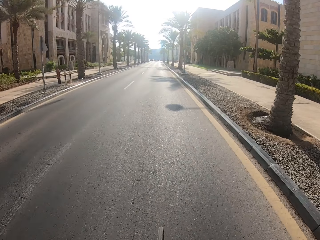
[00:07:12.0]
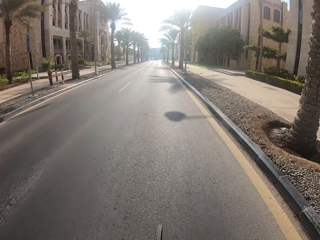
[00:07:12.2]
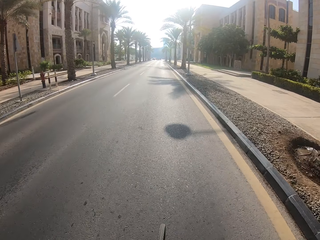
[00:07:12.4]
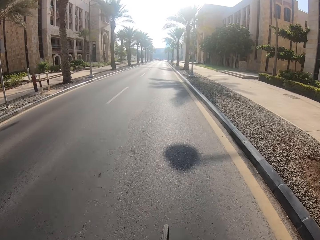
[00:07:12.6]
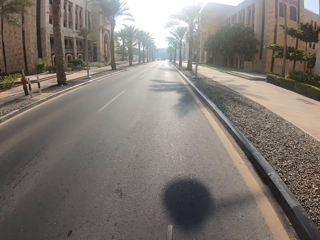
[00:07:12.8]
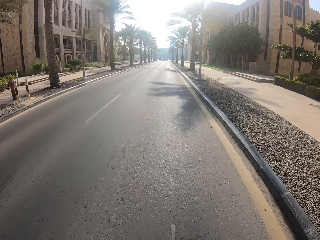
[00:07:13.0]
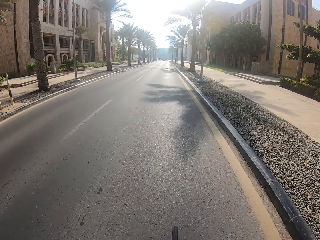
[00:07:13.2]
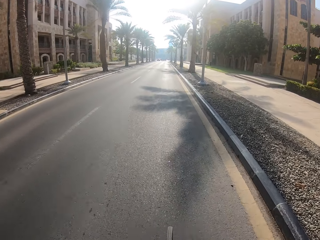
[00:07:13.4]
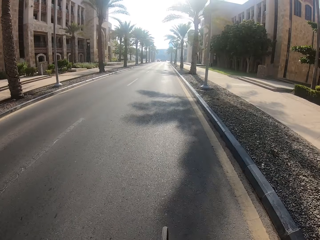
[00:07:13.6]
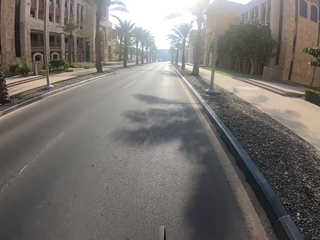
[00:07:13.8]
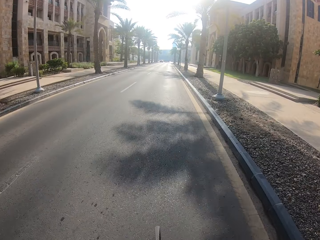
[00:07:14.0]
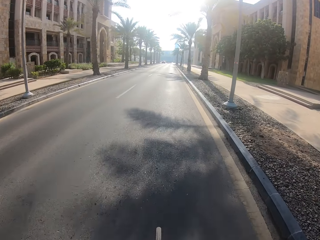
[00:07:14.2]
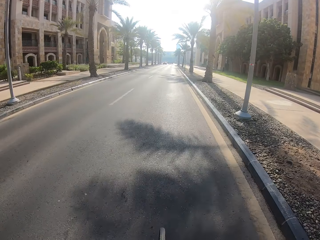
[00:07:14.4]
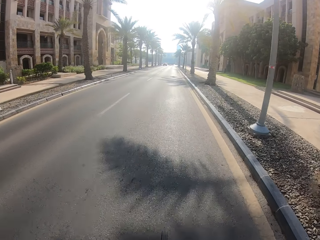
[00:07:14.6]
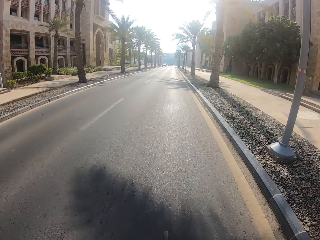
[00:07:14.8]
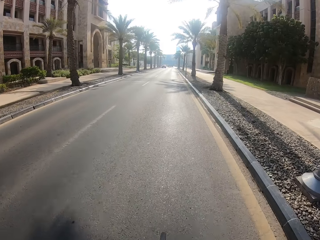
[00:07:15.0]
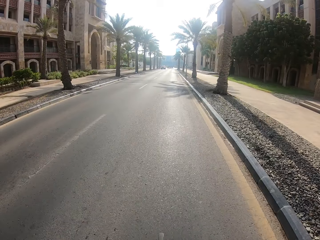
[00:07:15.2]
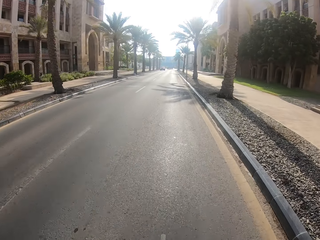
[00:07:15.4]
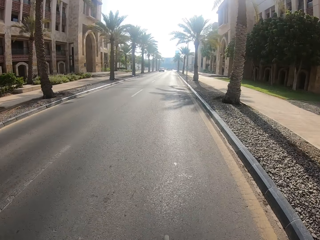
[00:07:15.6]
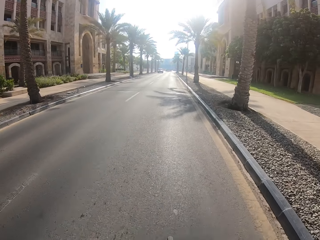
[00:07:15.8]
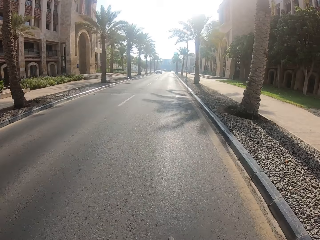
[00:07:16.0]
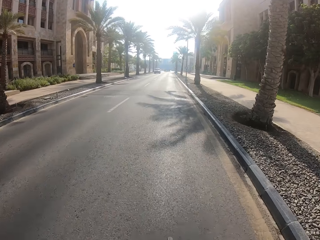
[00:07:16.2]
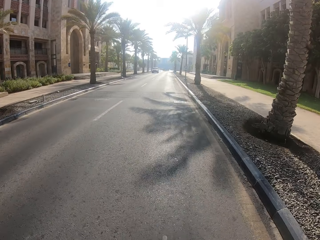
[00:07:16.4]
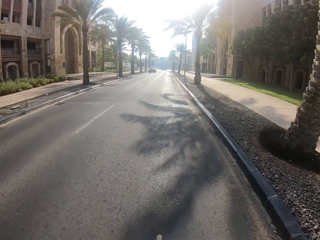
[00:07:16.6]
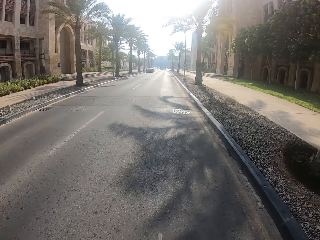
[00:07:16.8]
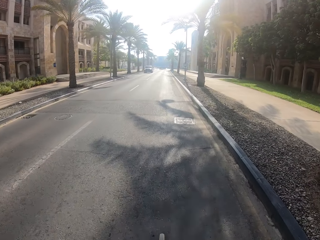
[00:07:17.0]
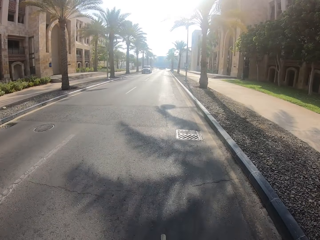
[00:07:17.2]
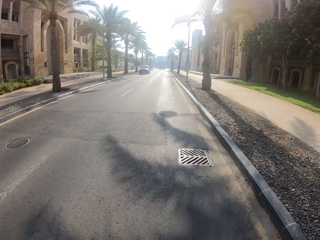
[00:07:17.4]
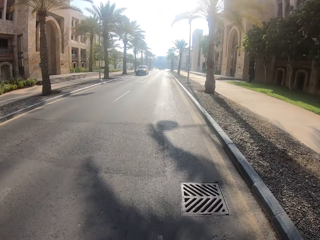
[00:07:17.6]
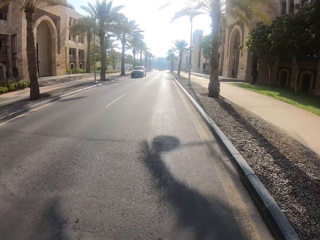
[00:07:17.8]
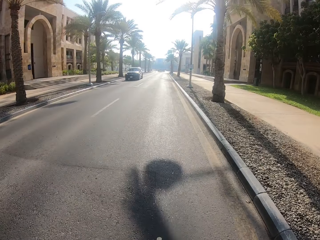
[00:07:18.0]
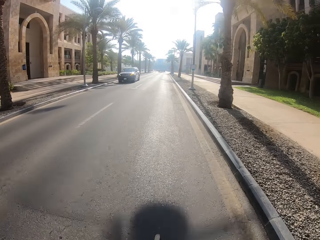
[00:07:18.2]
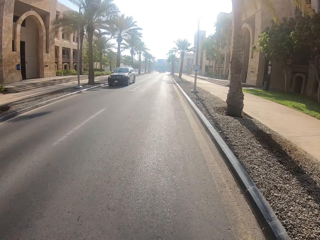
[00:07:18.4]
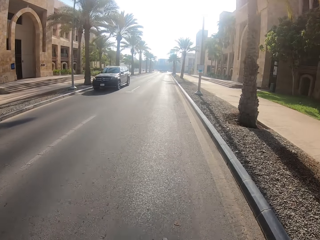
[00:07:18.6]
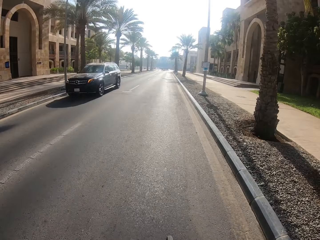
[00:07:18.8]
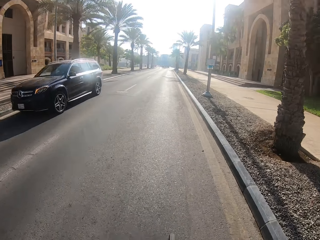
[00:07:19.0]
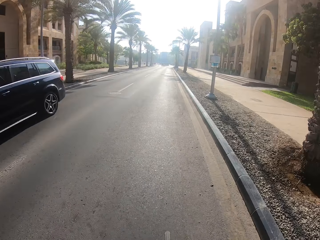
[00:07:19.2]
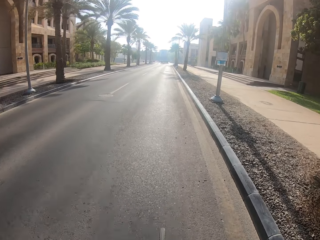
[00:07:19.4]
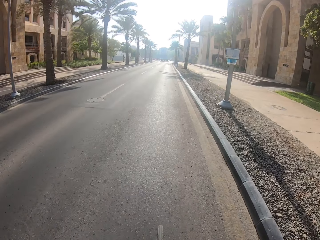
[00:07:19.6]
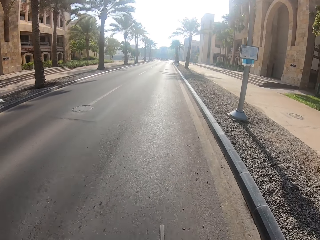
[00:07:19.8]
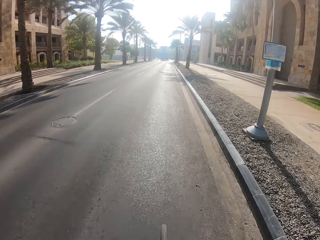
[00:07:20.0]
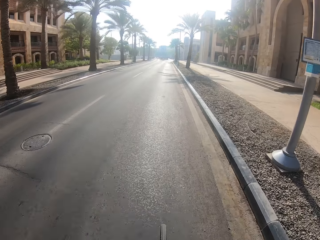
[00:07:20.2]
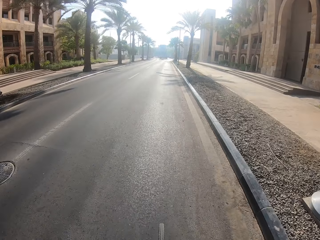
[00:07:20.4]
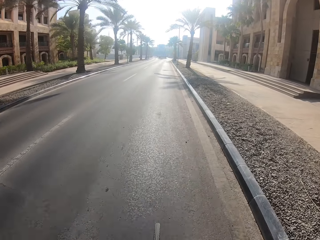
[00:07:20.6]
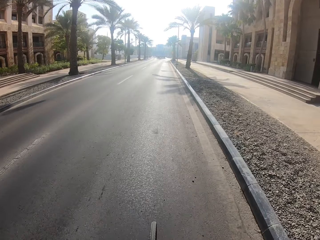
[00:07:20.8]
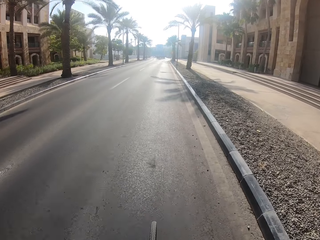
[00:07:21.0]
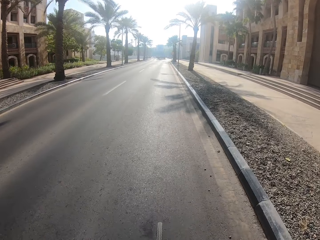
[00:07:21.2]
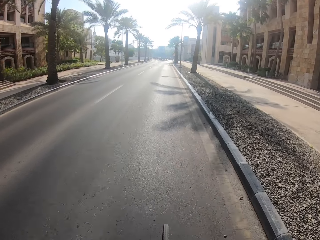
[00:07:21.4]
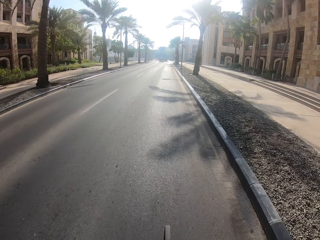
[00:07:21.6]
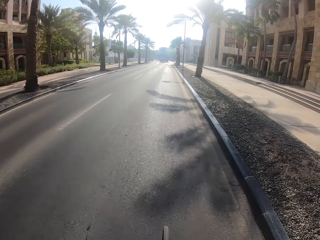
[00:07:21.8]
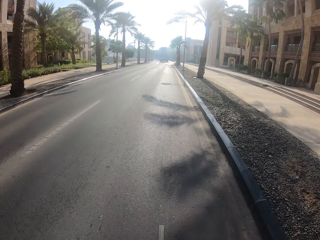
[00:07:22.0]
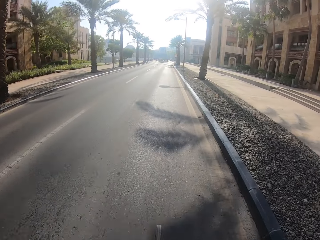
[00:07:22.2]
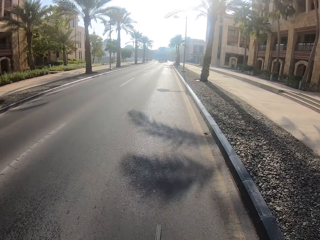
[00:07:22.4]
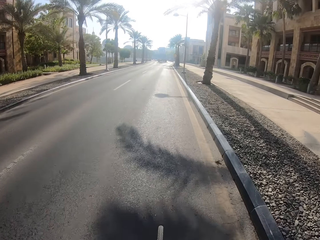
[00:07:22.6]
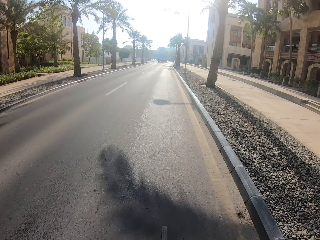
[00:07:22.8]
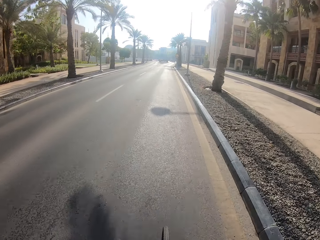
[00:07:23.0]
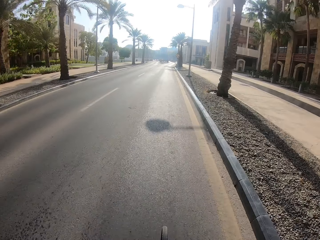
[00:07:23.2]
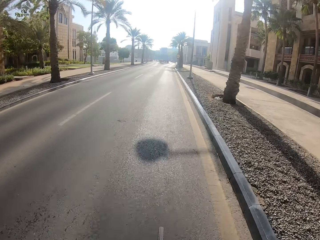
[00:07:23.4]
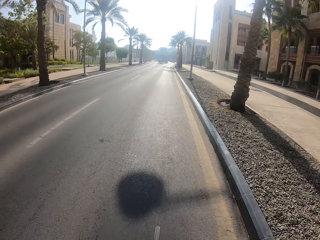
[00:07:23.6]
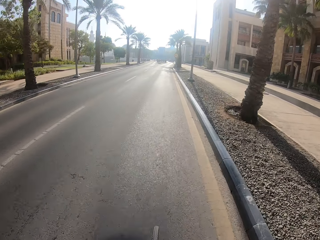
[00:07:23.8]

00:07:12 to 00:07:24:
The camera wearer passes the black overcoming car.

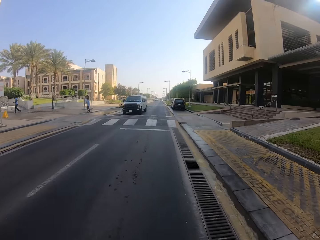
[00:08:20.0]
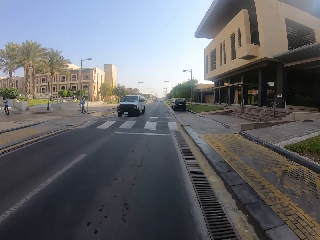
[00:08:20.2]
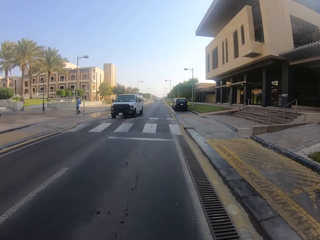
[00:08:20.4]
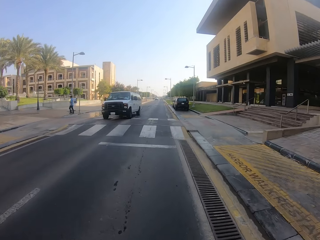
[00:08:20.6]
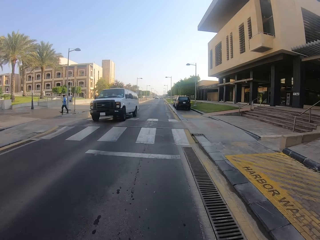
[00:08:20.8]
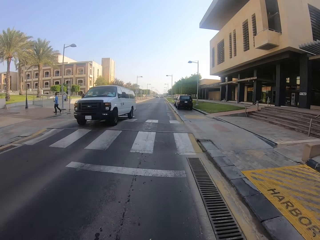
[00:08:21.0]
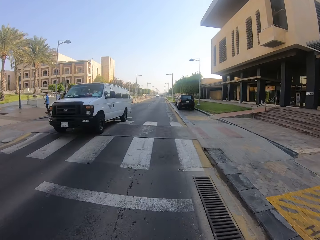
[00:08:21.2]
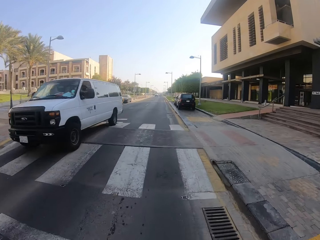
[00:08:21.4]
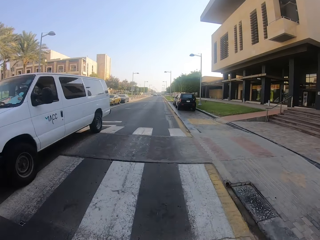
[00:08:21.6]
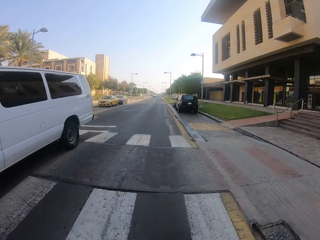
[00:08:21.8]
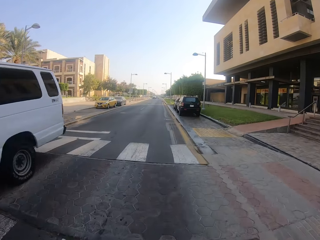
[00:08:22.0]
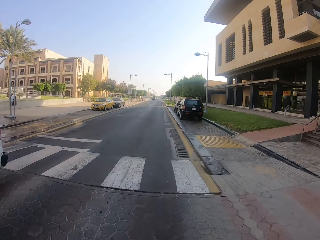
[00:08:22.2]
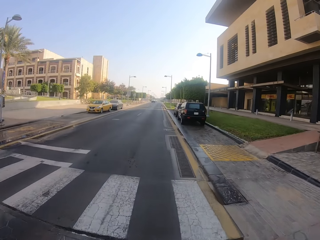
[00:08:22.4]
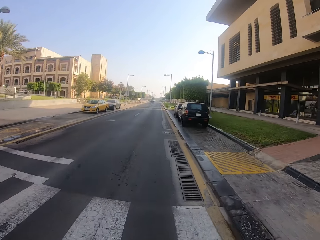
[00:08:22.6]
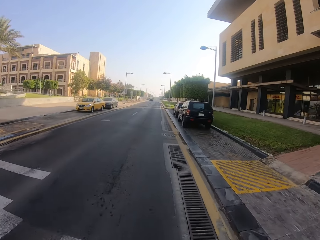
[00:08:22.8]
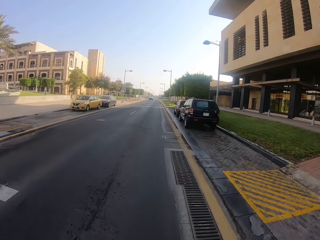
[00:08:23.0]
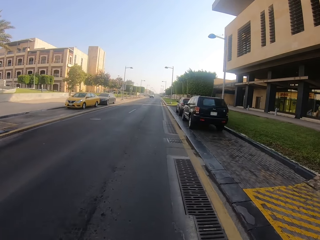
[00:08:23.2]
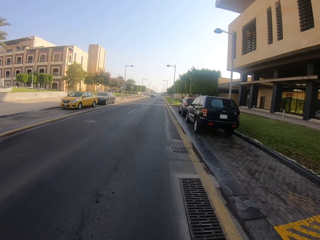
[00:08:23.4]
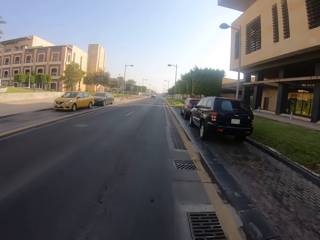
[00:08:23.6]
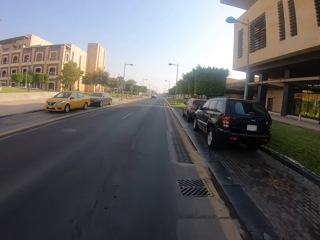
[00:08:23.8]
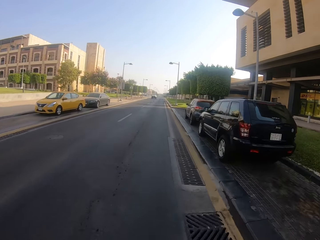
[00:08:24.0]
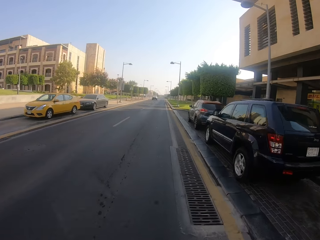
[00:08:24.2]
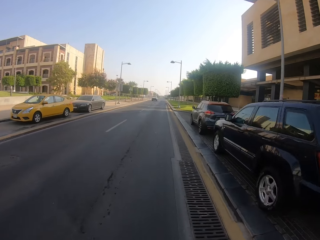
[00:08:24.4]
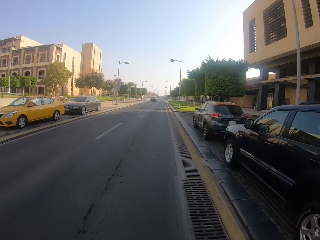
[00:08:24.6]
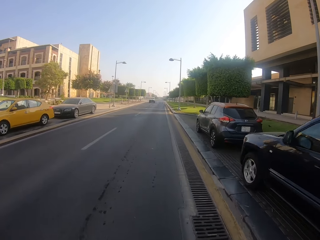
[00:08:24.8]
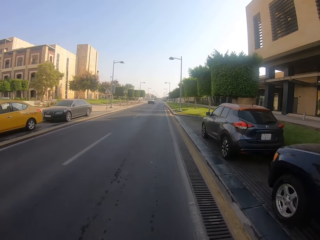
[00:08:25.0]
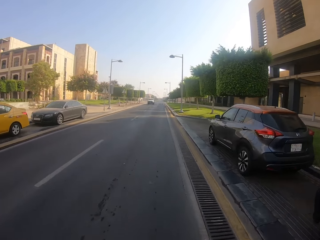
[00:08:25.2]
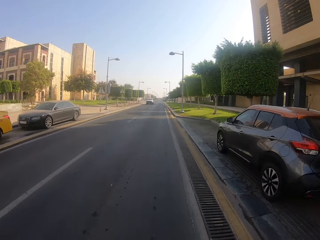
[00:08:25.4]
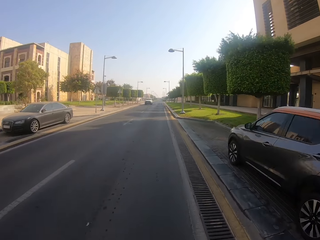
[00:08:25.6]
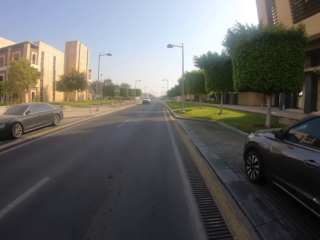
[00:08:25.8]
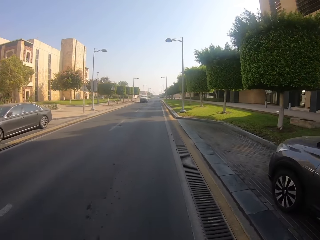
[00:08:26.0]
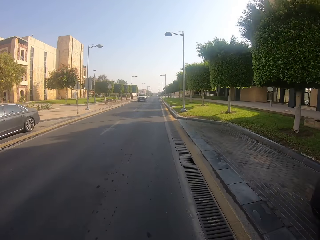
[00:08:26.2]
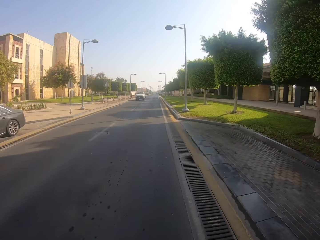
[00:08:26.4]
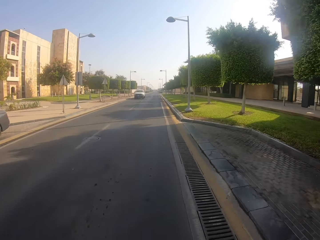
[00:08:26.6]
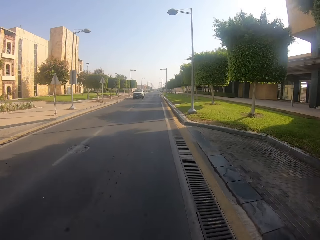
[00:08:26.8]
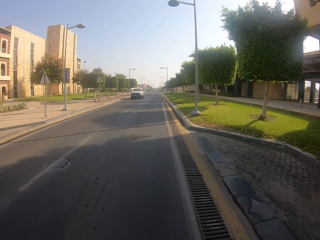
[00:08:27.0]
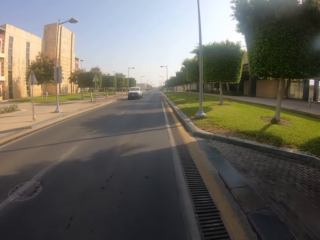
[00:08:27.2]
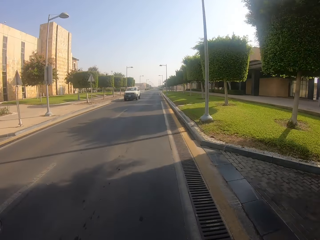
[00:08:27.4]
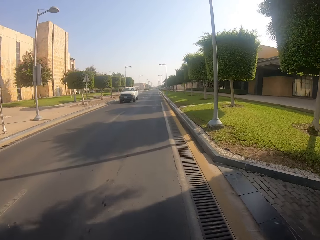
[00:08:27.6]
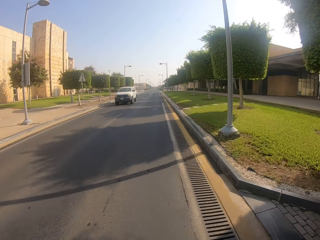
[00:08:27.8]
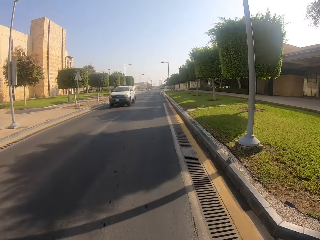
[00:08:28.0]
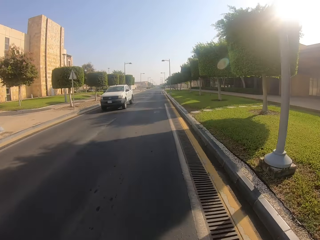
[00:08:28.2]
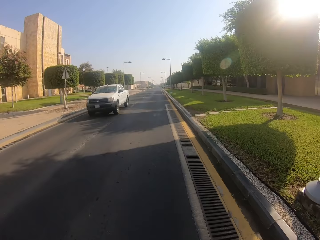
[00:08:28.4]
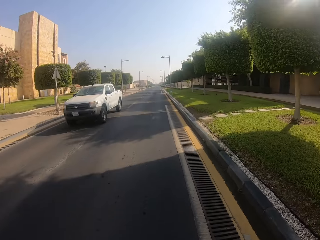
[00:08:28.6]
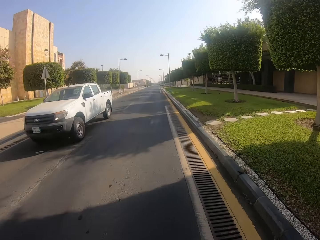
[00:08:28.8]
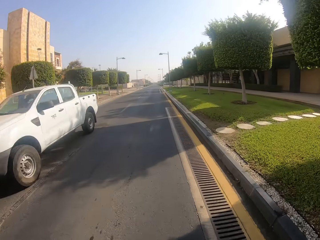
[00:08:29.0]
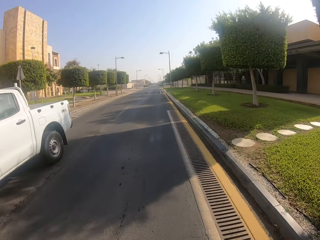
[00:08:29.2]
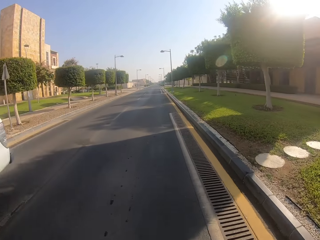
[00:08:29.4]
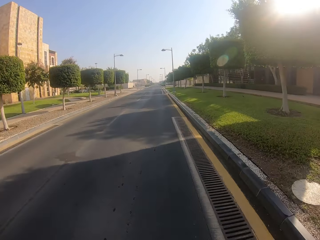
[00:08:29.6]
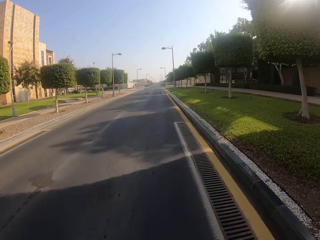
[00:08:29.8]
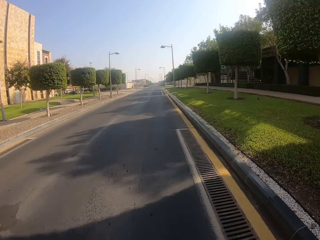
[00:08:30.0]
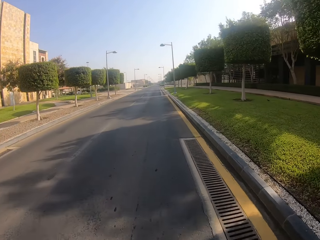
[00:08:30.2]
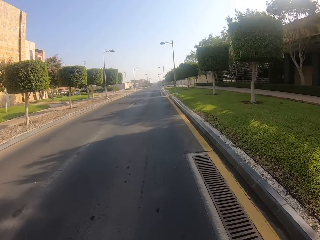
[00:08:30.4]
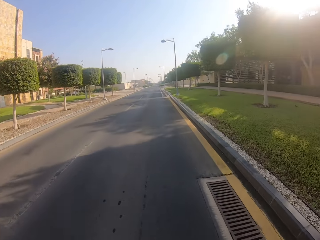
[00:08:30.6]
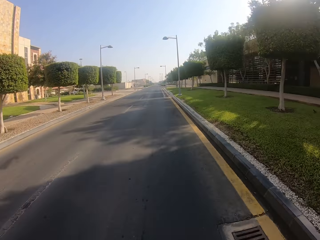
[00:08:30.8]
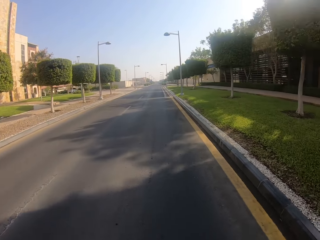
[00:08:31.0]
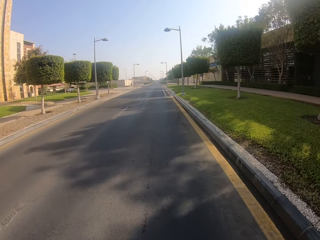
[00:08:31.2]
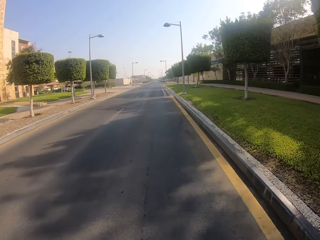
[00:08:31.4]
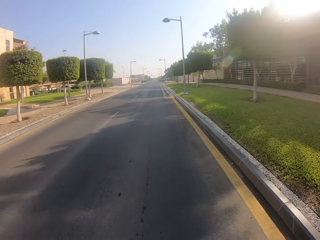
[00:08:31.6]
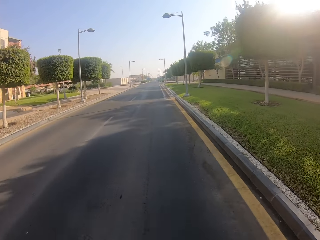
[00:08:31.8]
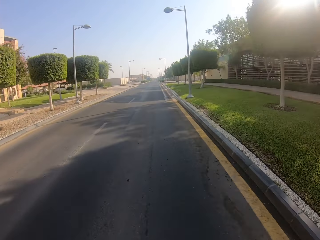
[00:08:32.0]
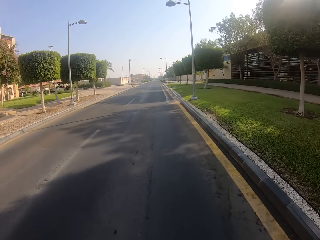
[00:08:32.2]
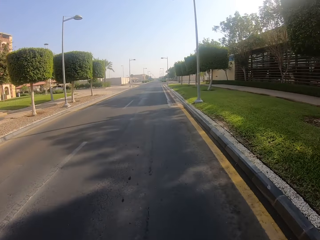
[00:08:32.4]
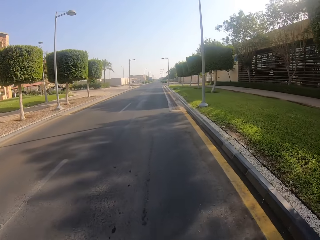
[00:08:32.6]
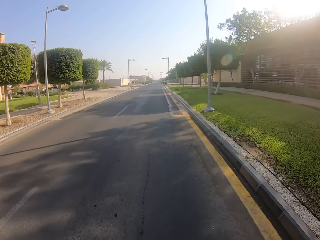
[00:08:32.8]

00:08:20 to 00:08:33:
The camera wearer passes the white overcoming van. They pass the white overcoming truck.
